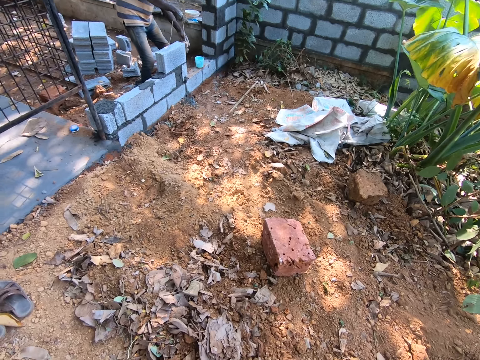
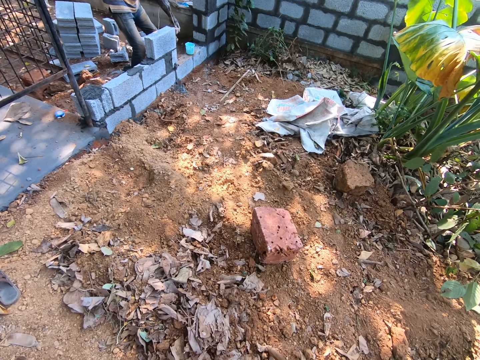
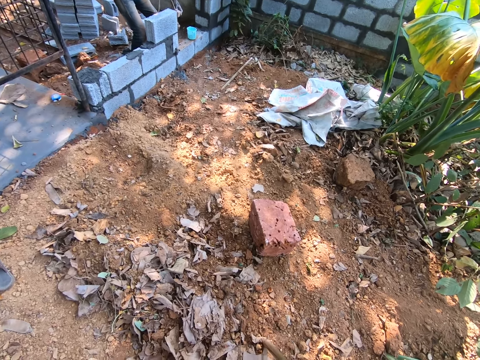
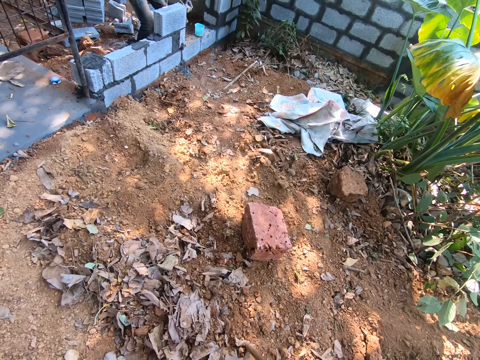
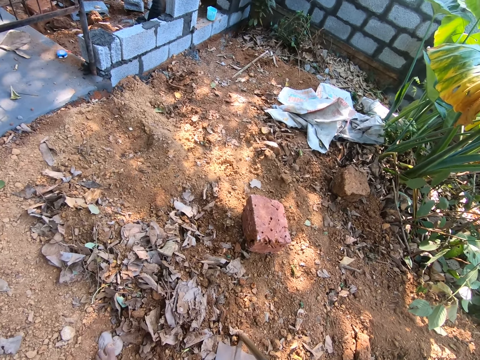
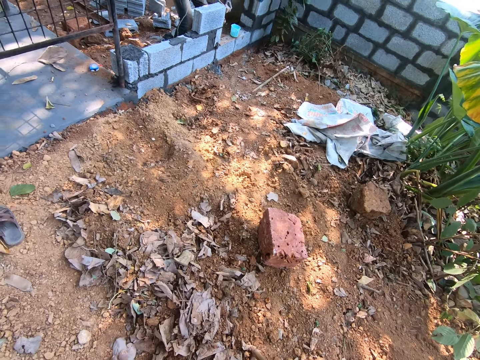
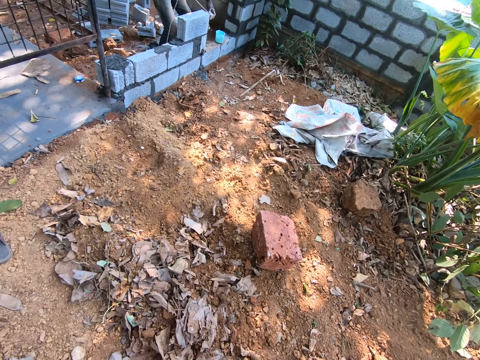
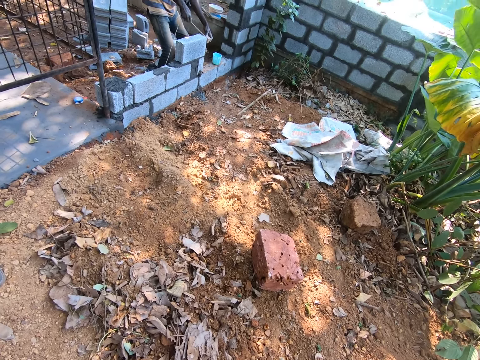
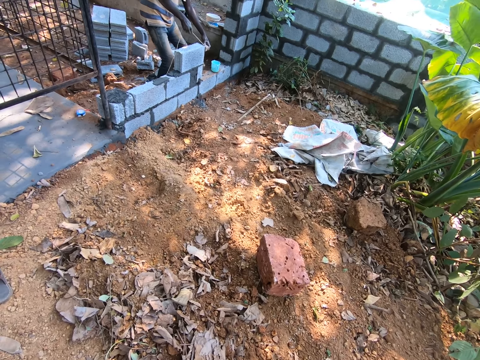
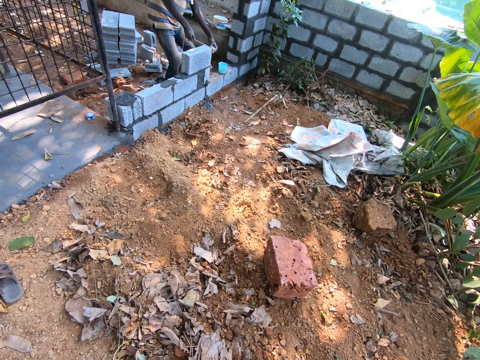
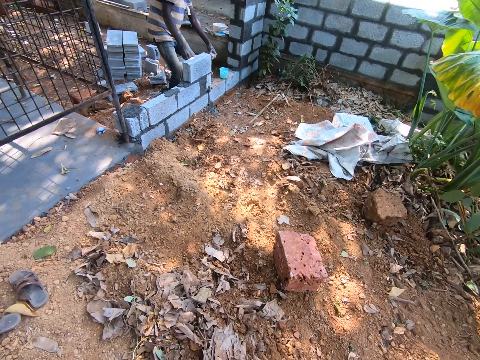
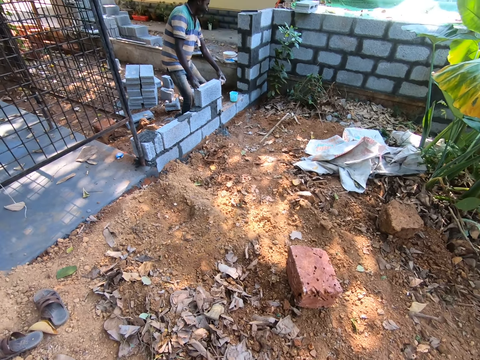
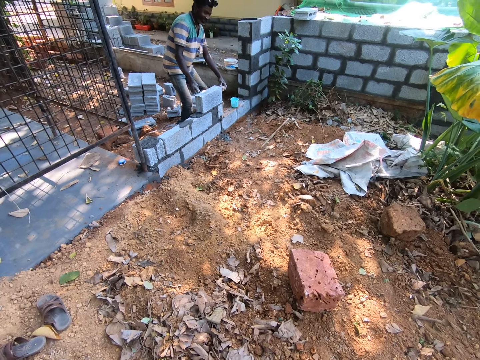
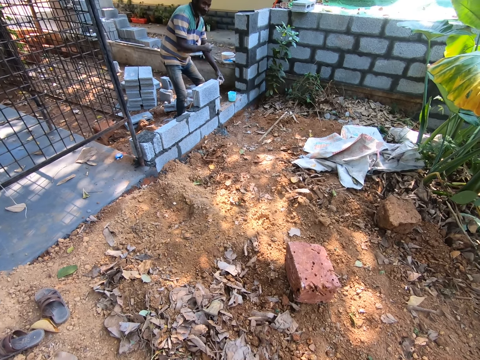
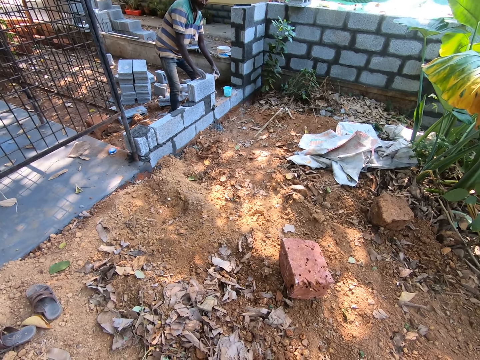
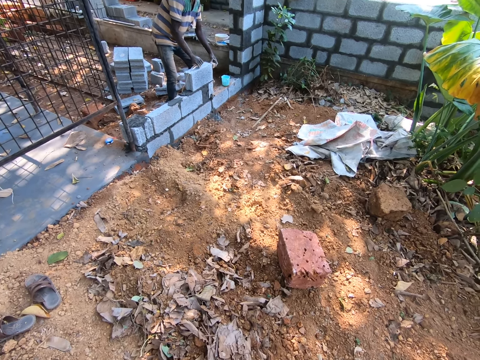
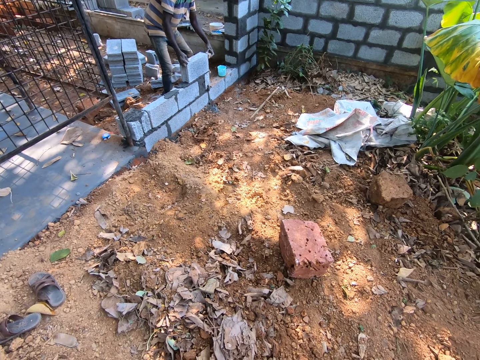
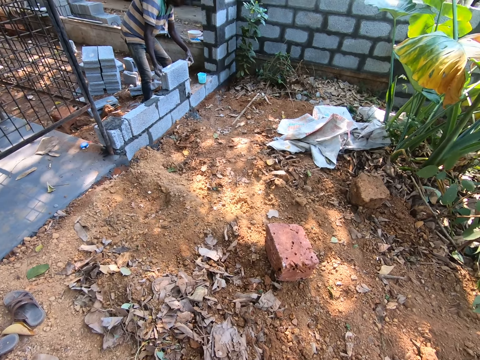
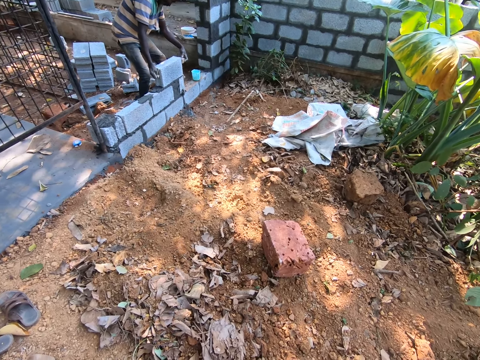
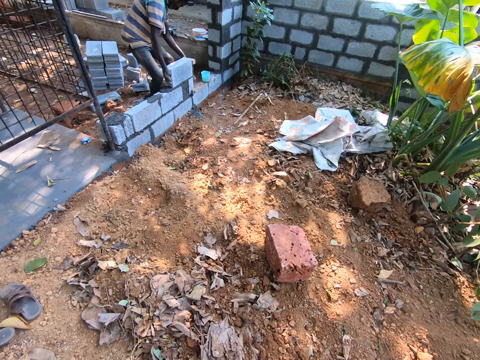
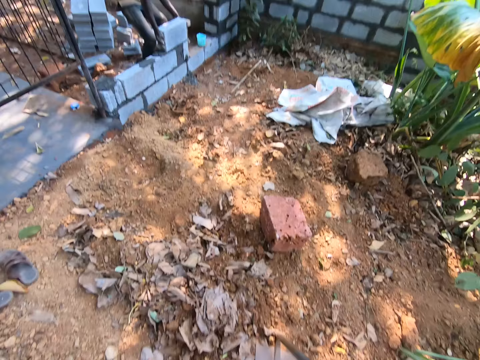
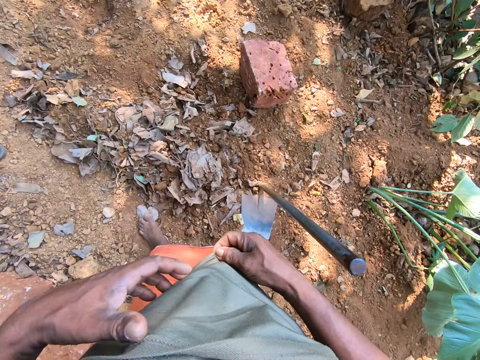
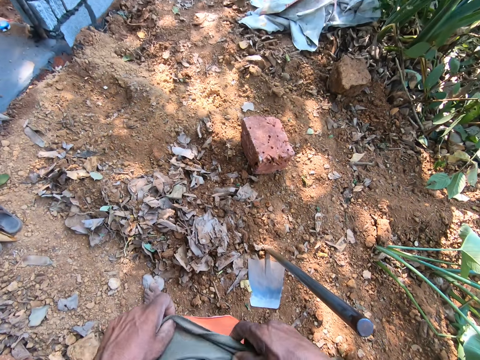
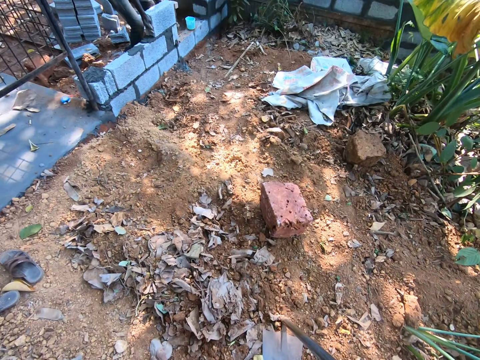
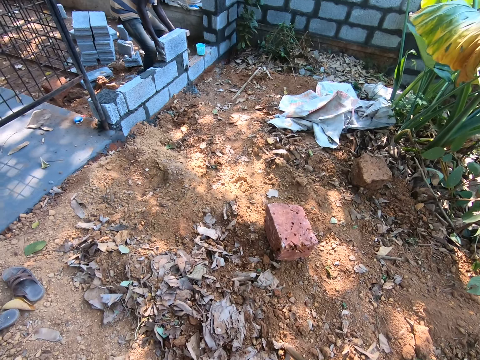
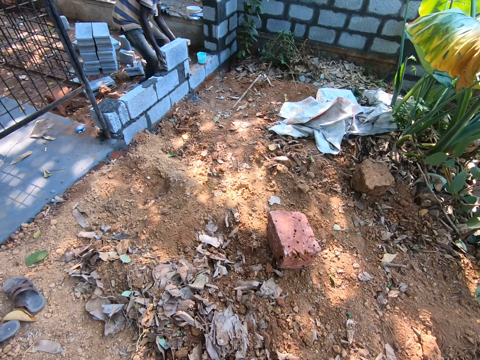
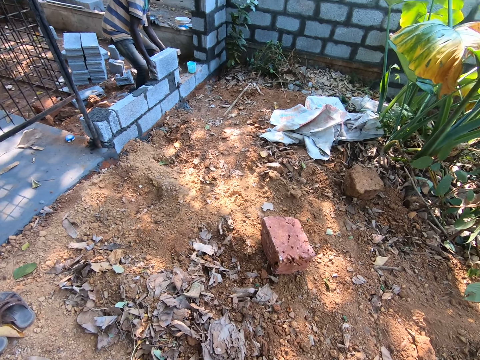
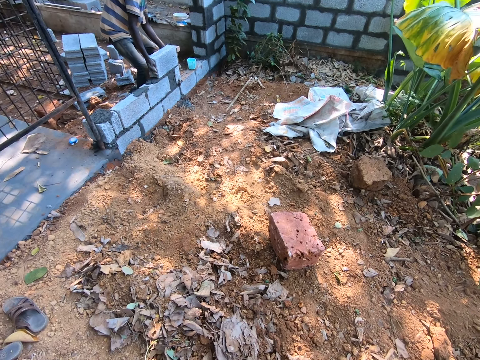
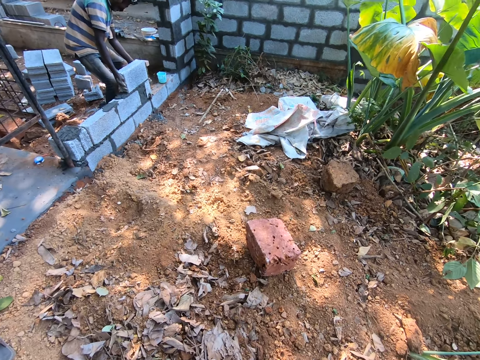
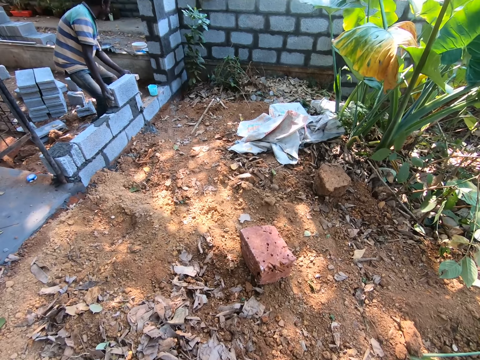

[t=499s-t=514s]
The camera wearer looks at a man. The man holds the line around a block on the wall with his hands. The camera wearer interacts with the man. He adjusts his cloth with his hands.

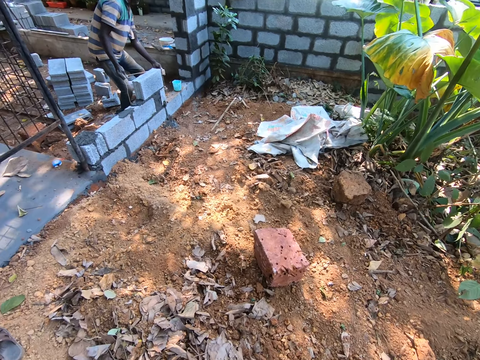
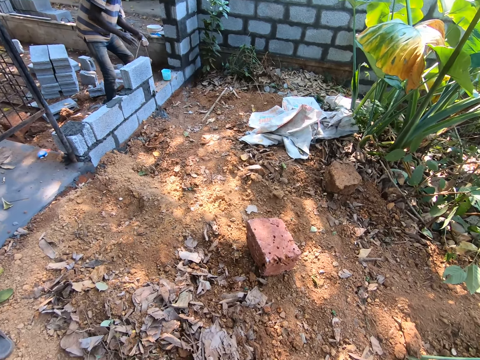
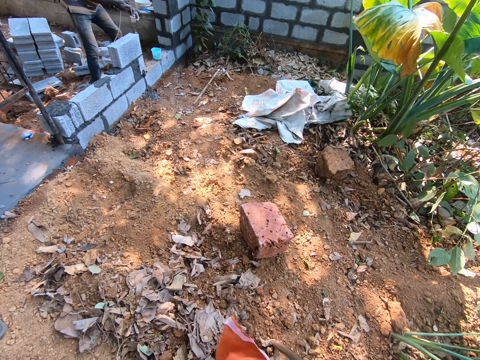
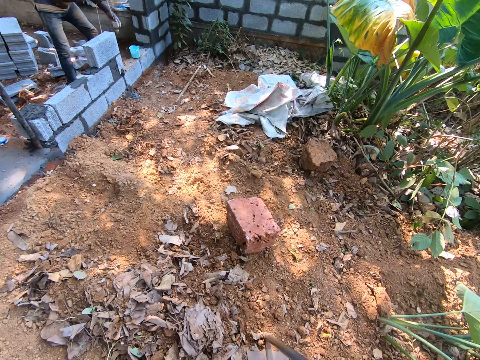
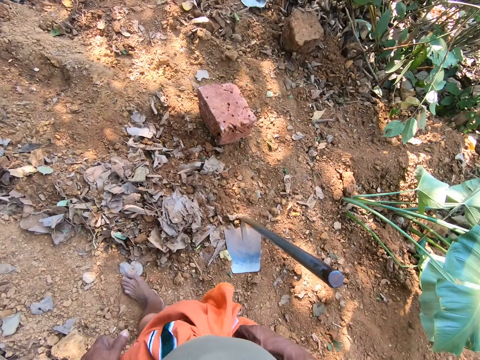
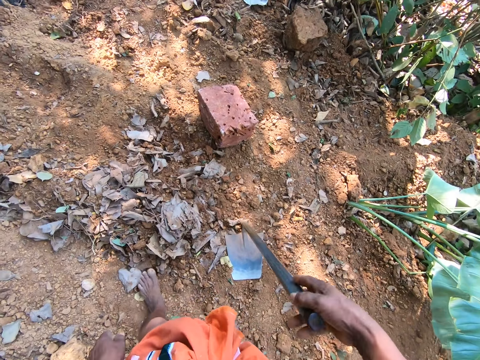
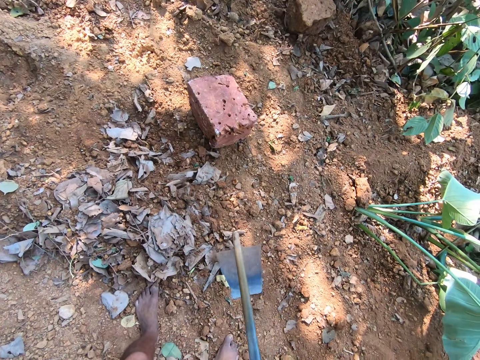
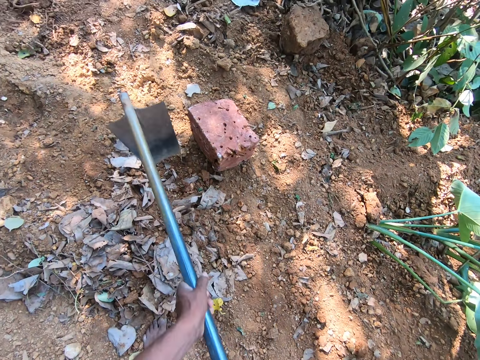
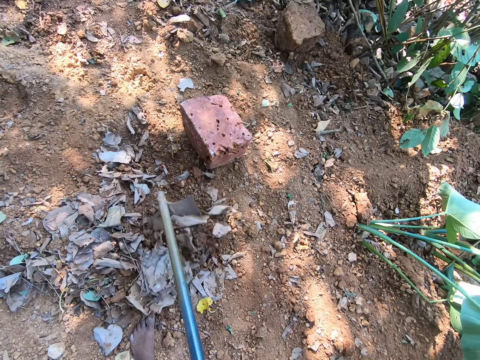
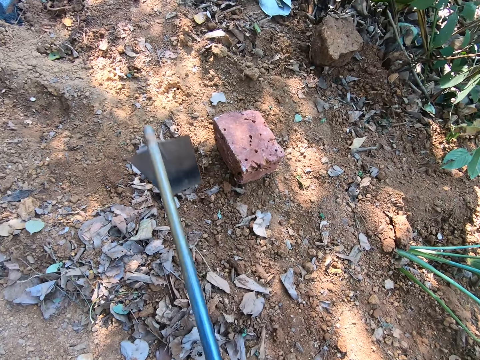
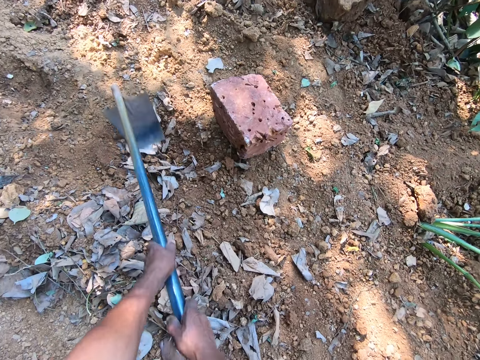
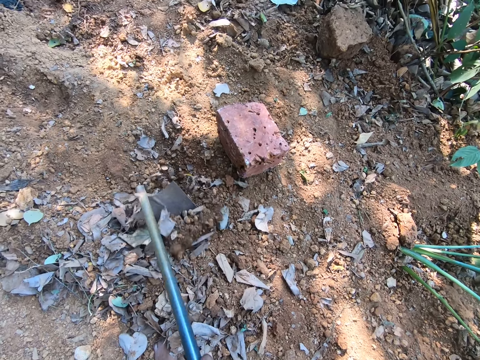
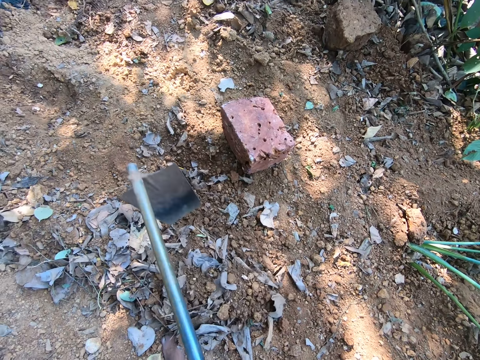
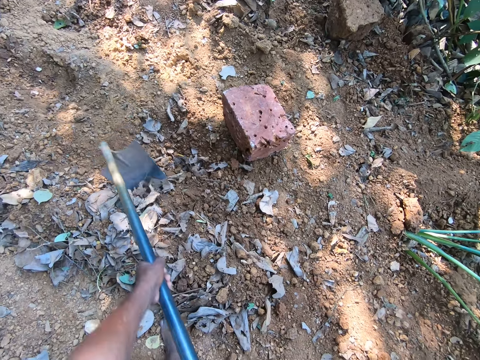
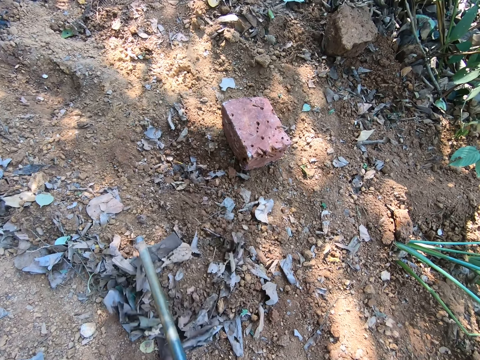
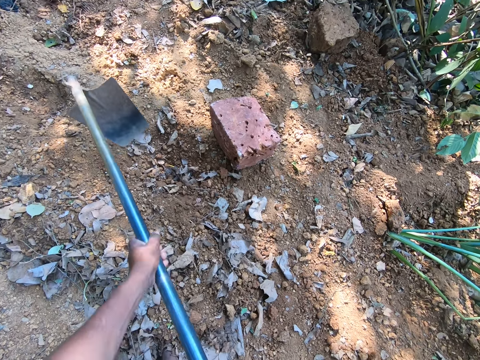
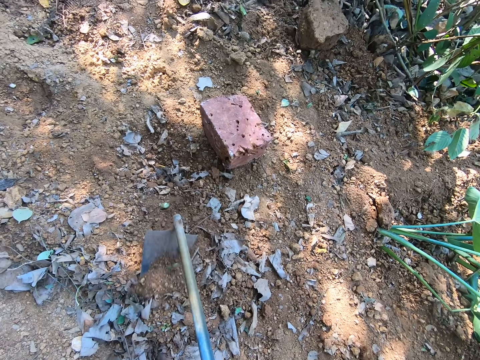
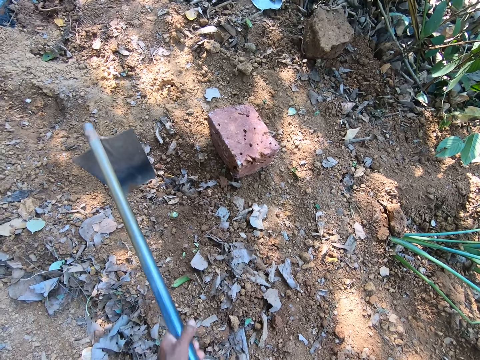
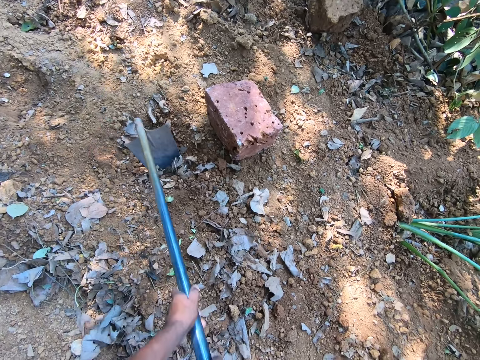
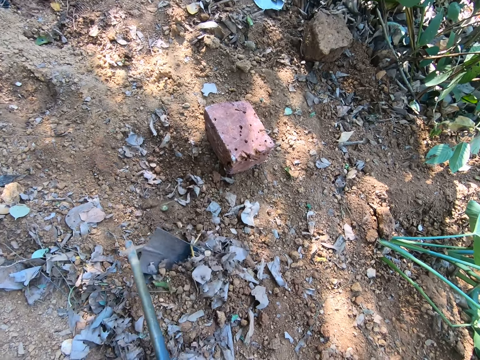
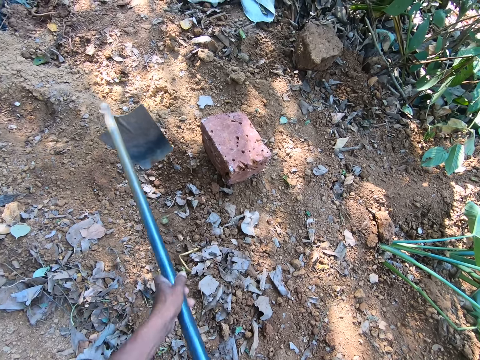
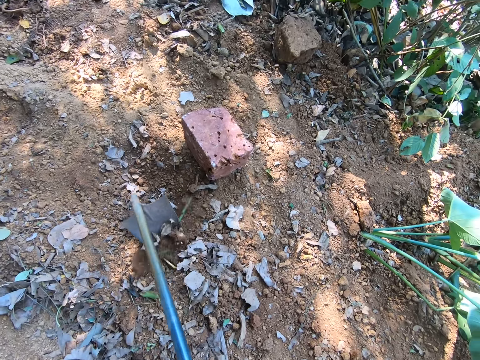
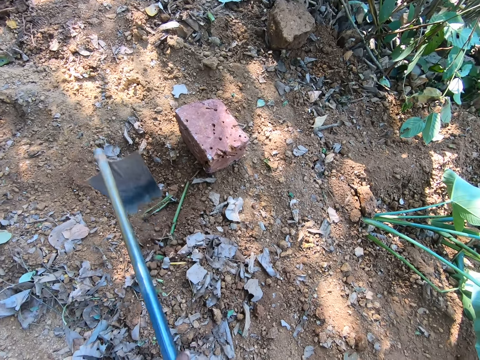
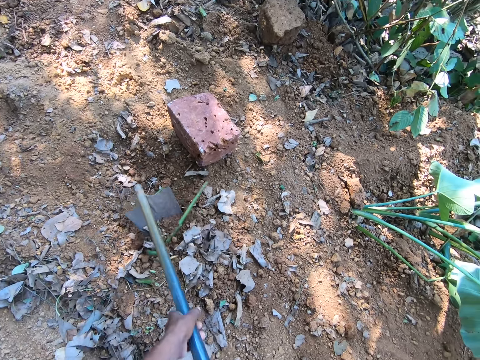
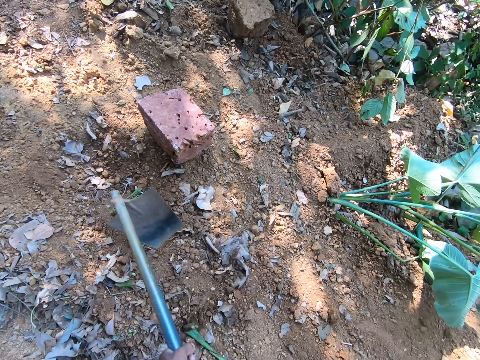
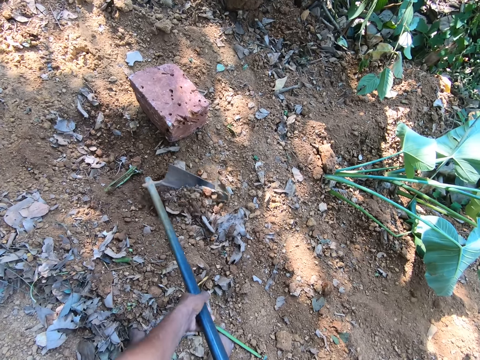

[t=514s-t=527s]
The camera wearer picks up the hoe from the ground with his right hand. He digs the land. He gathers sand from the ground with the hoe in his hands.
